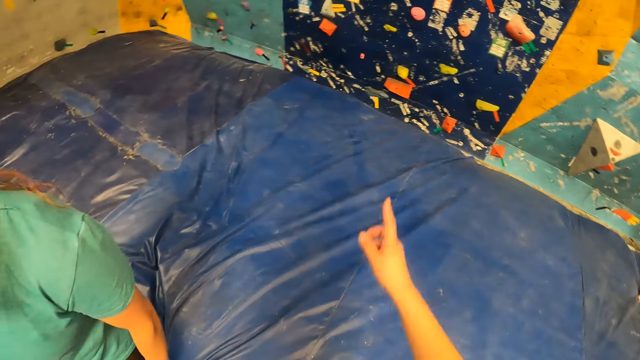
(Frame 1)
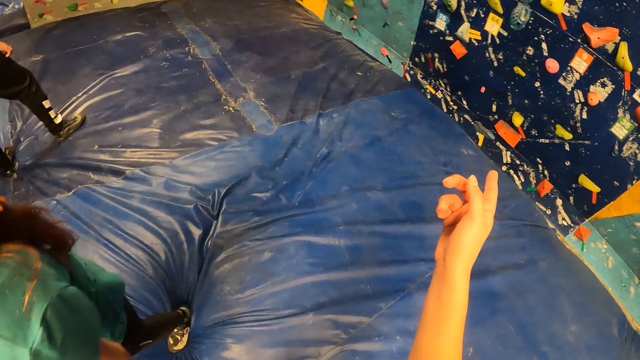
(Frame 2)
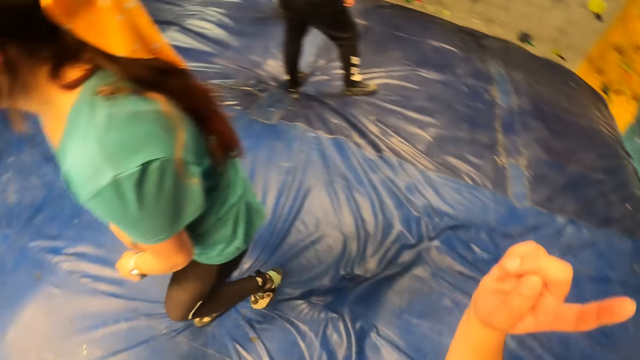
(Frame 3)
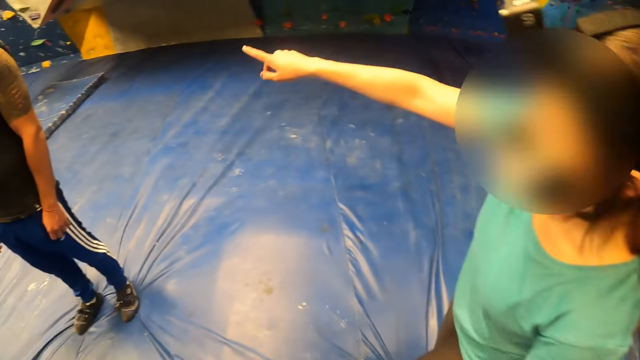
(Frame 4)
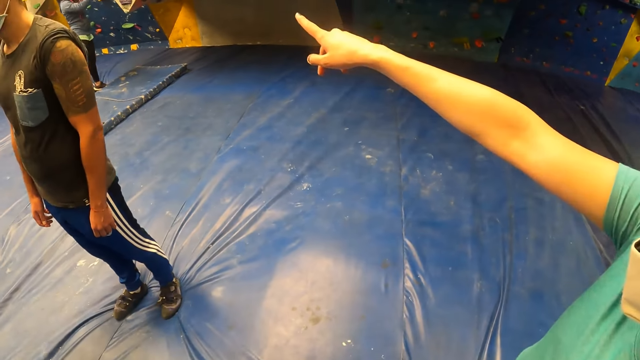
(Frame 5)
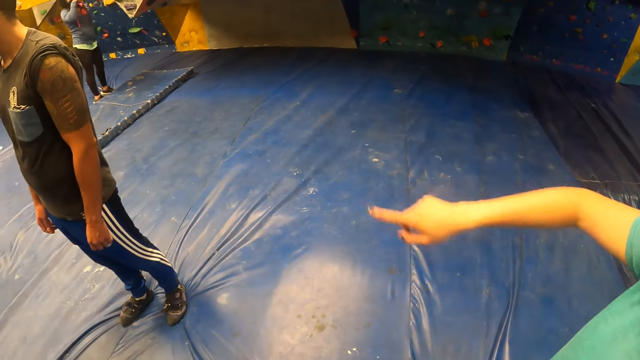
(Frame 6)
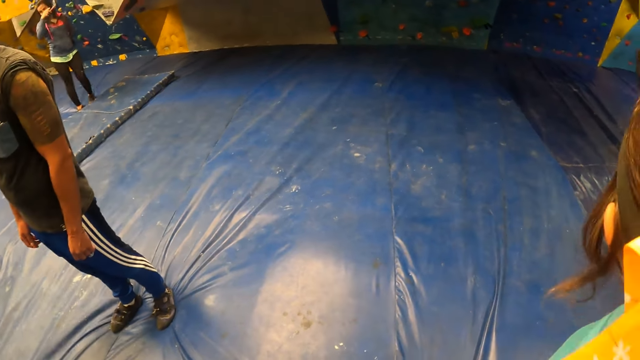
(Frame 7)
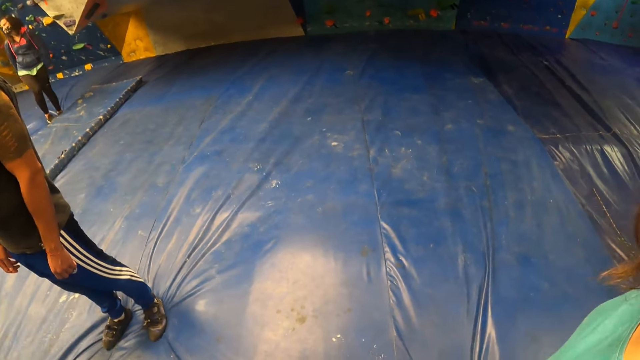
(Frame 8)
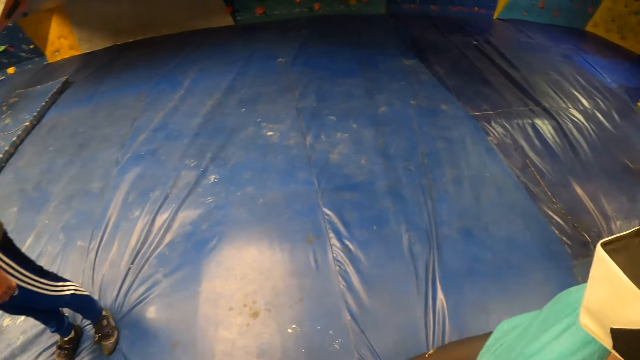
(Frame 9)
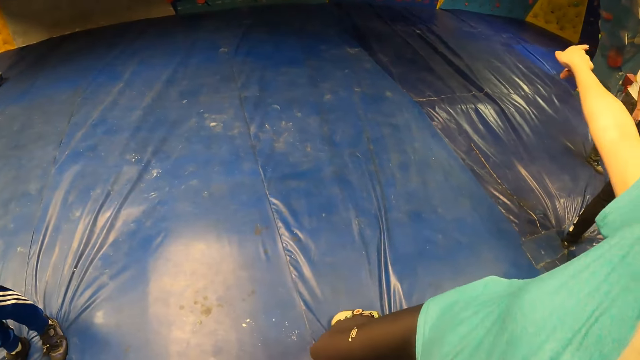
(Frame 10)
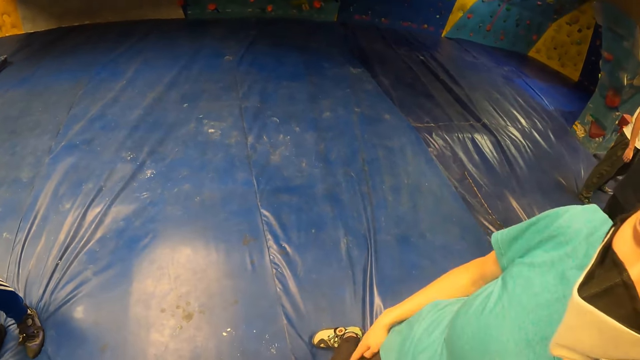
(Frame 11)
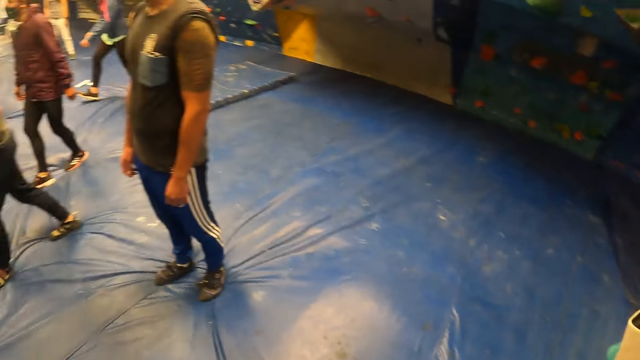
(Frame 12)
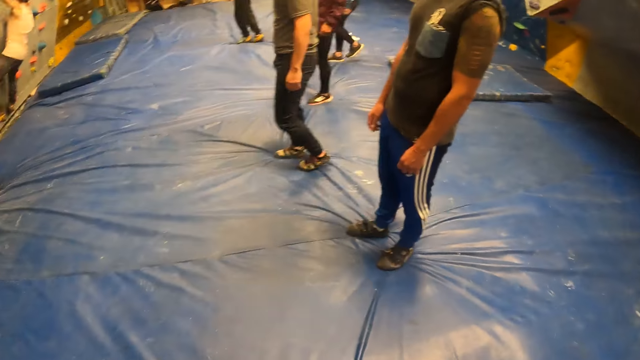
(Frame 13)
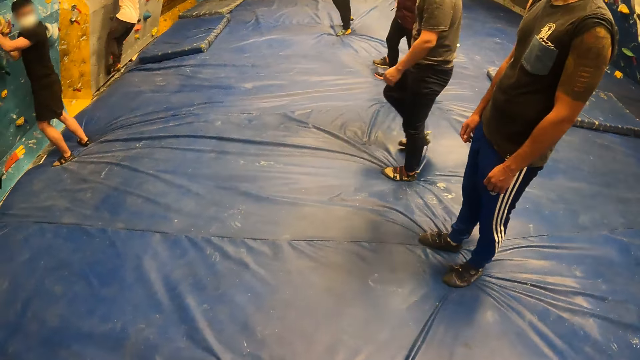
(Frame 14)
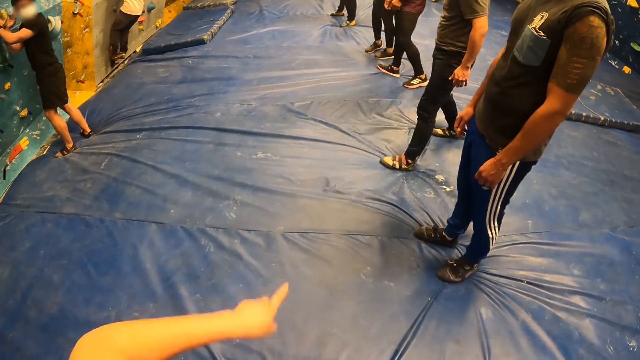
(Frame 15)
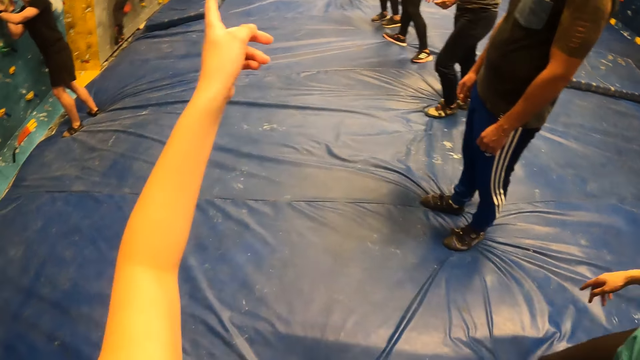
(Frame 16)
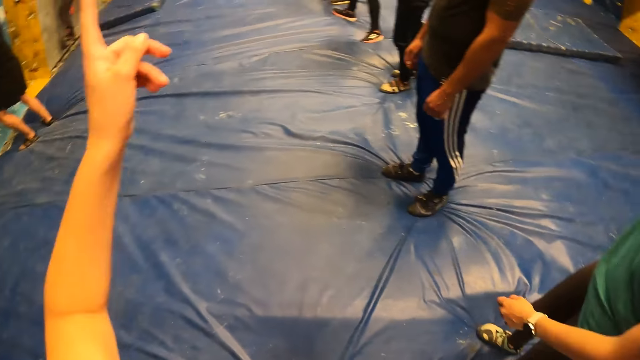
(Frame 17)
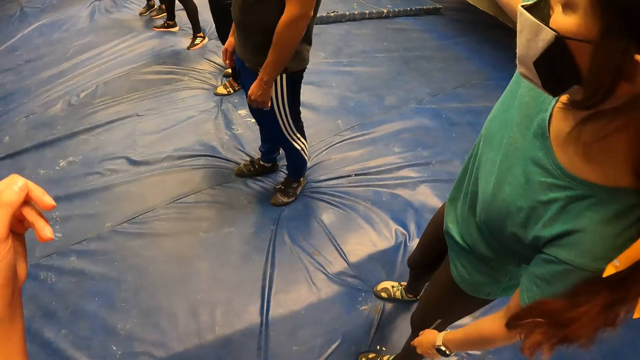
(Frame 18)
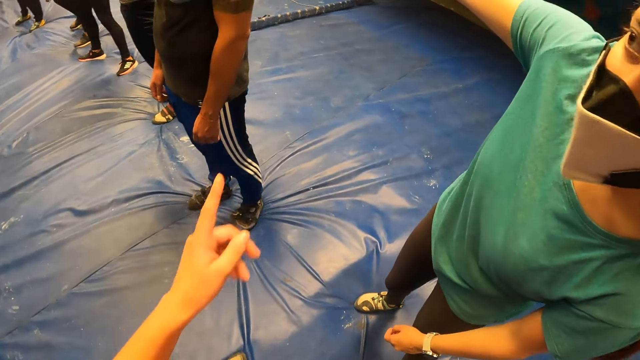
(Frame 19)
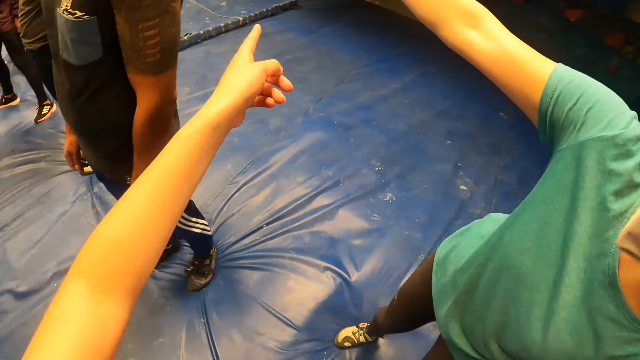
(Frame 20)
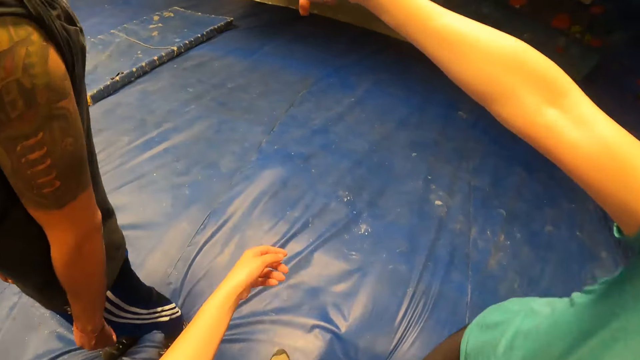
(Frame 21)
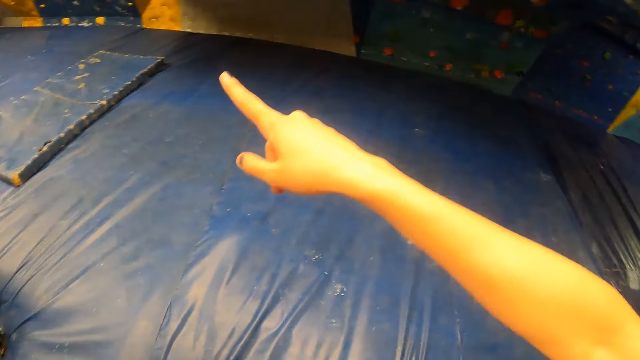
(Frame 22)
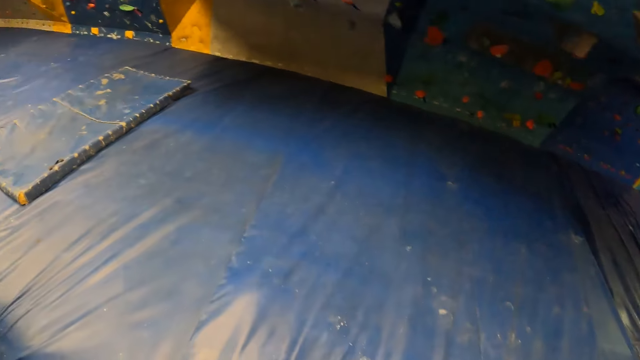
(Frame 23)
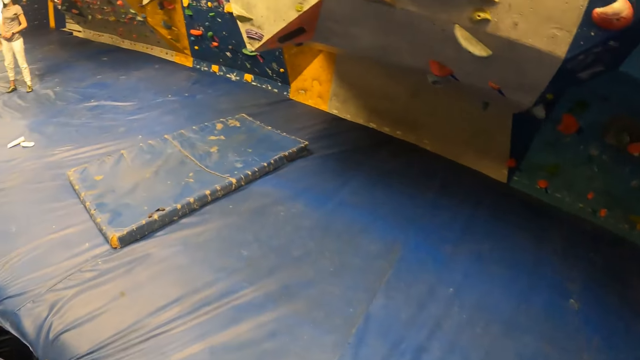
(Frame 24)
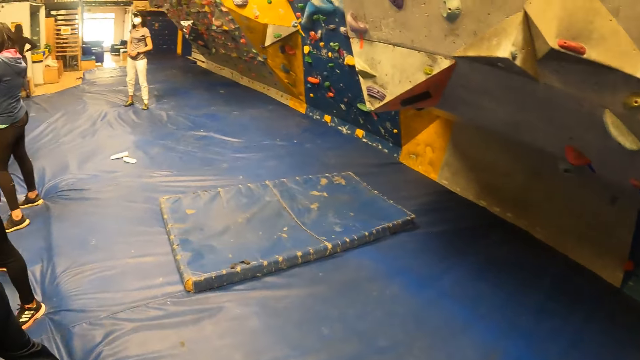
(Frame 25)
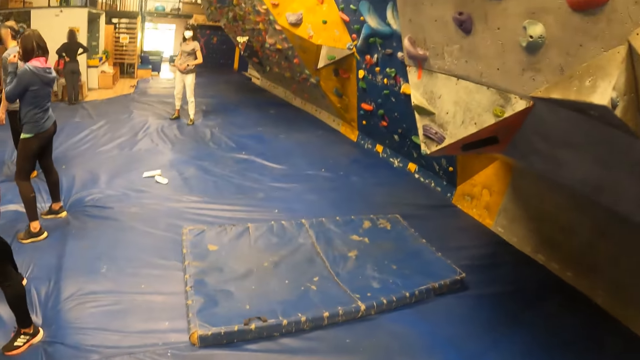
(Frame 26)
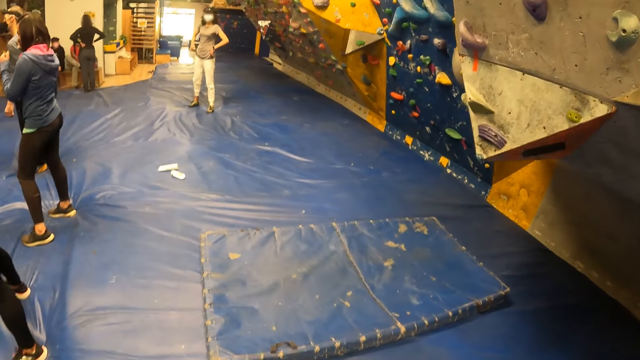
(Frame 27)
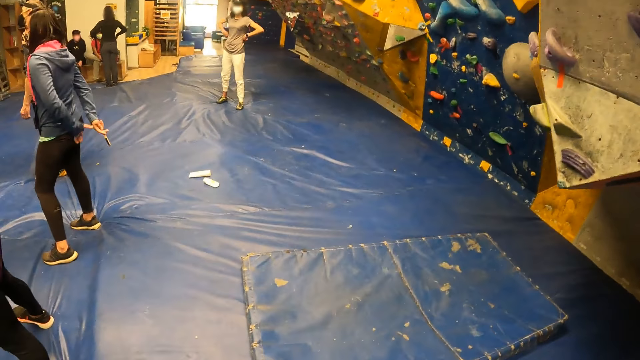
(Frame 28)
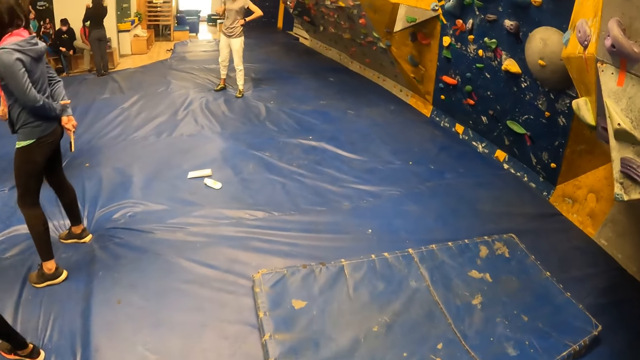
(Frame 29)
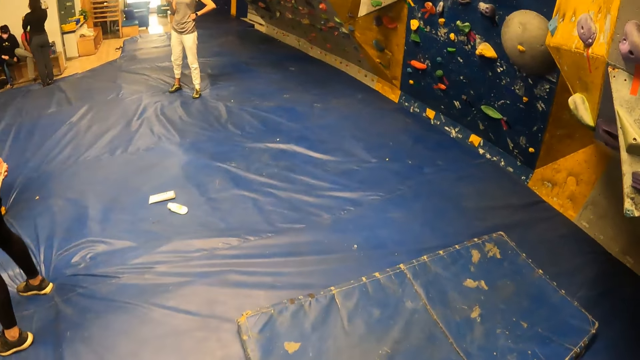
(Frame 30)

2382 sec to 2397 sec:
The camera wearer moves hands. They converse with a woman. They look around the place. They move hands. They walk in the room.

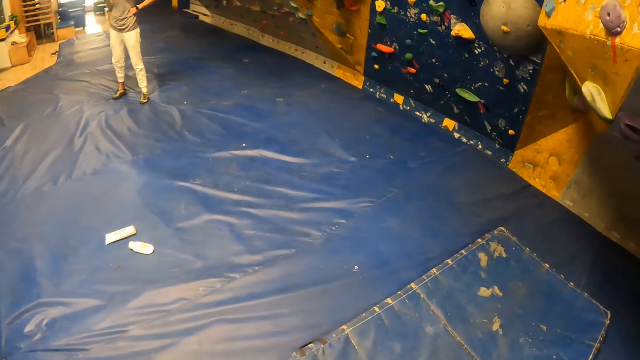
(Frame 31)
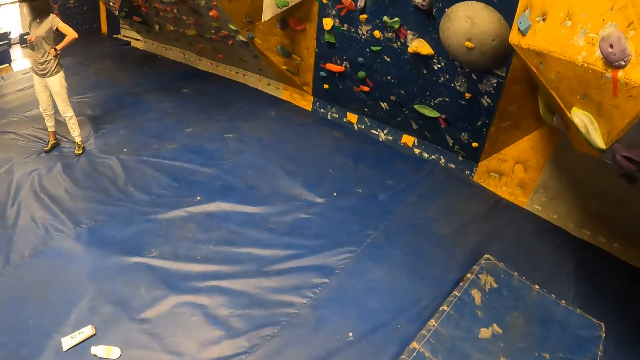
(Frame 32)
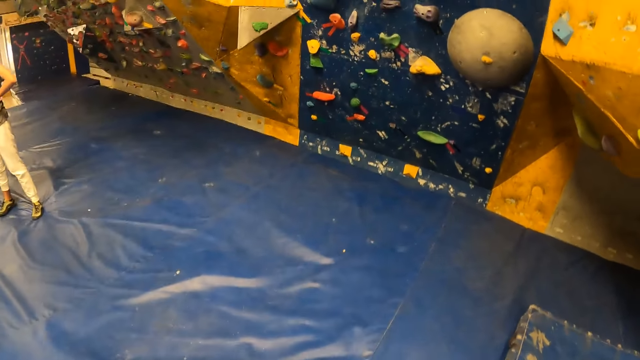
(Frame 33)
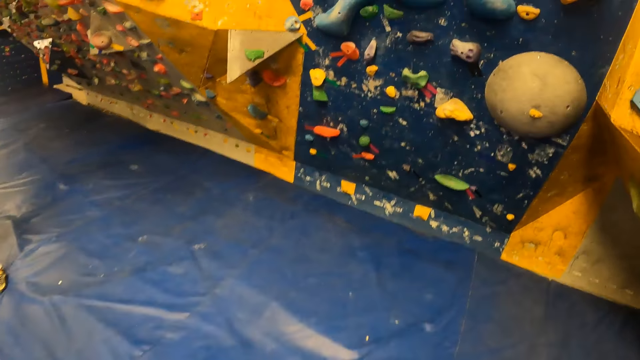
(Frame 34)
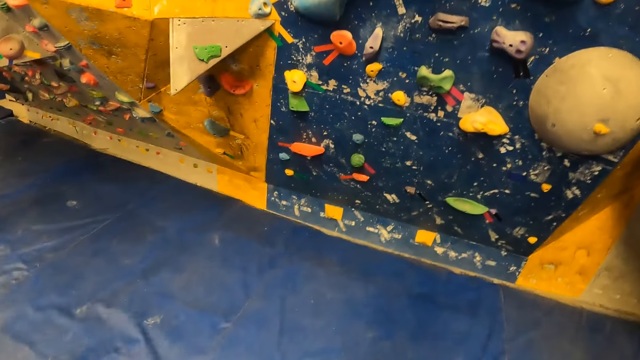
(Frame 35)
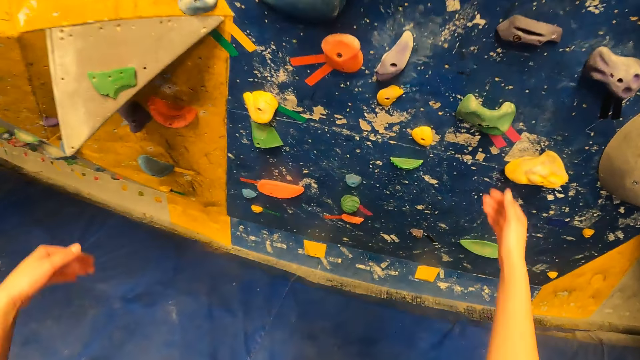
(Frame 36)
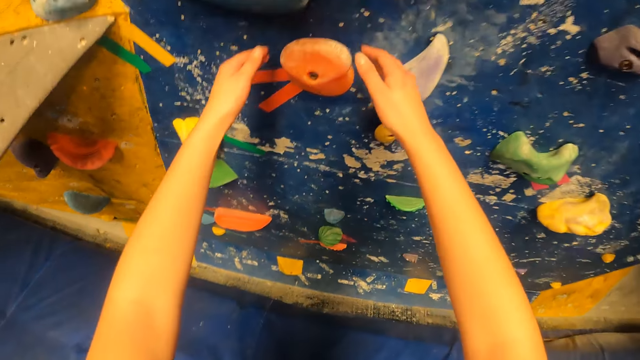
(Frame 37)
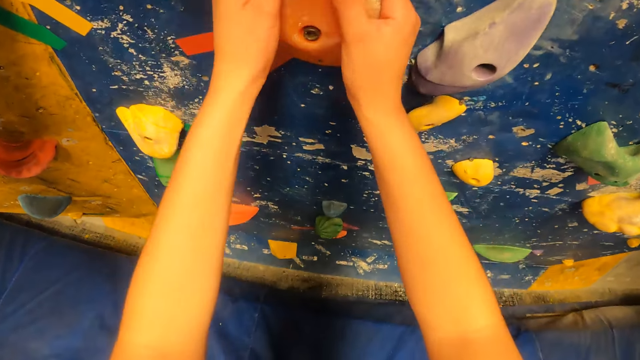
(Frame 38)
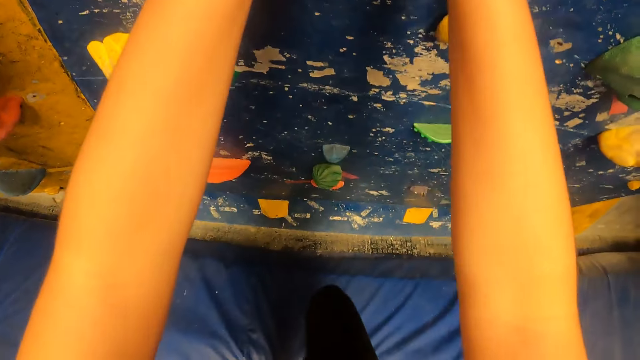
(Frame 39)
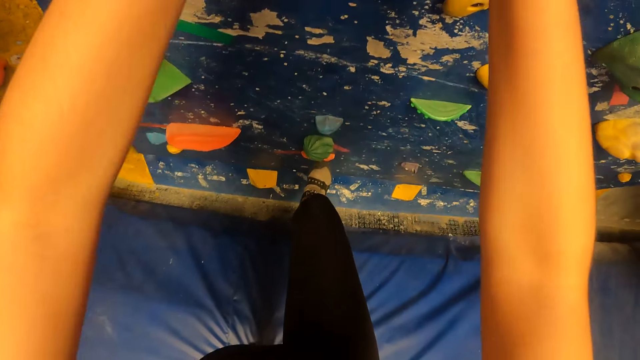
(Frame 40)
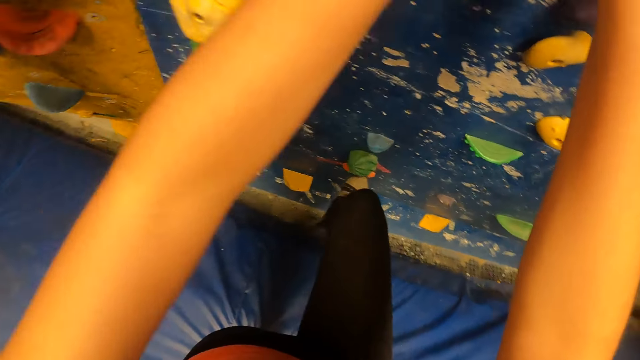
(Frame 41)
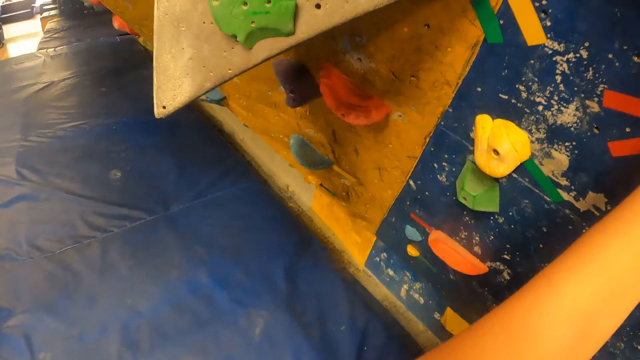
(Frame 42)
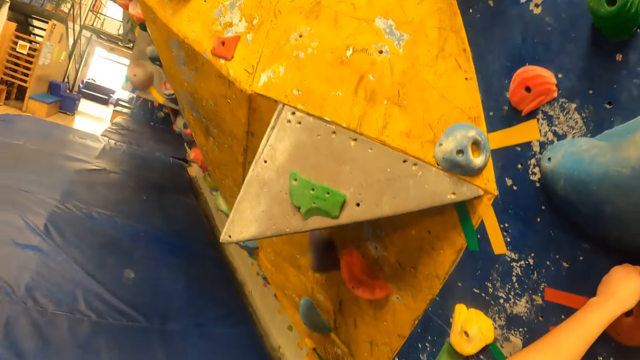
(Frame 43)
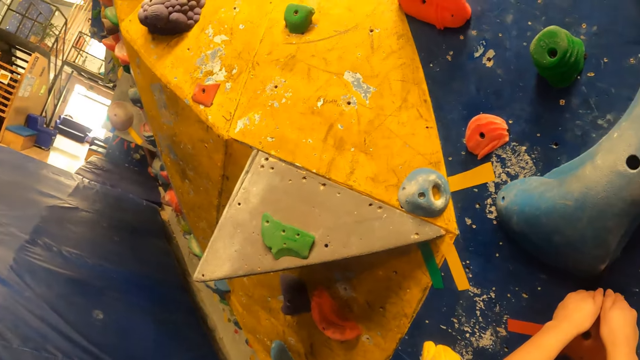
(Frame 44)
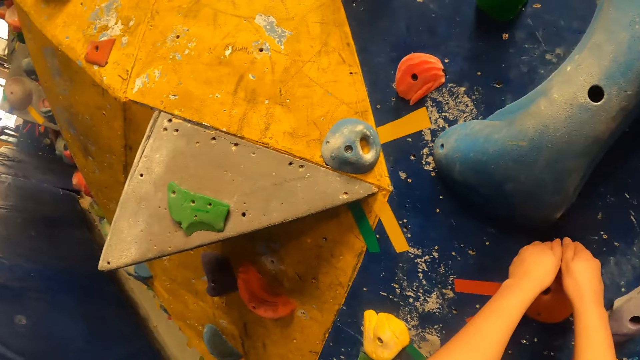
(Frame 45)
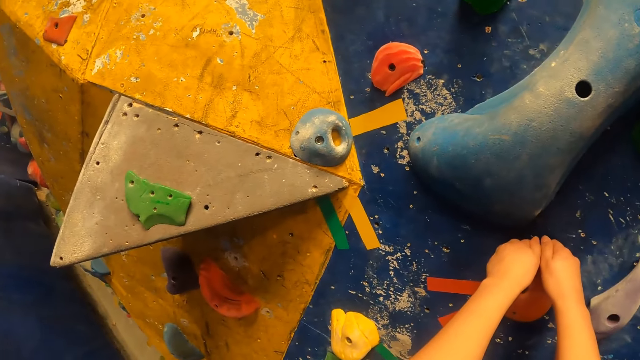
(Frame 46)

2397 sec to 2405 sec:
The camera wearer climbs the bouldering wall with climbing holds with his hands and feet.
